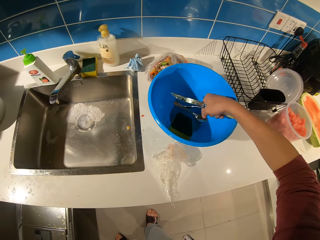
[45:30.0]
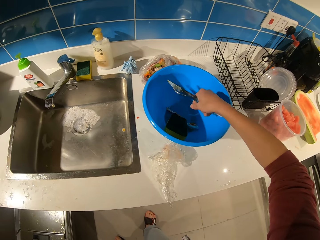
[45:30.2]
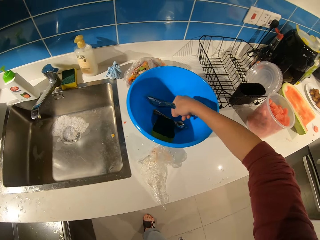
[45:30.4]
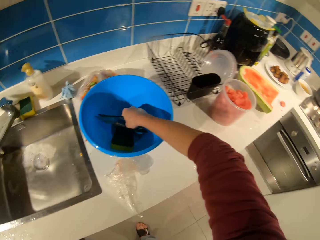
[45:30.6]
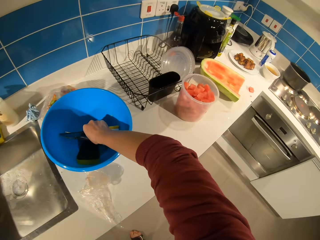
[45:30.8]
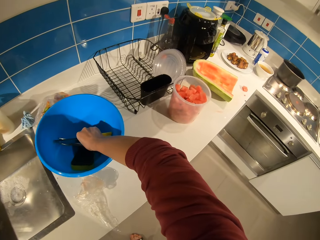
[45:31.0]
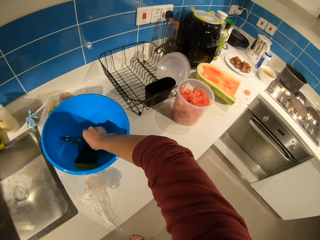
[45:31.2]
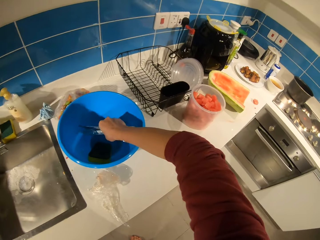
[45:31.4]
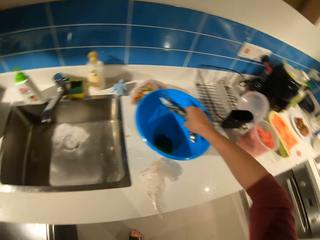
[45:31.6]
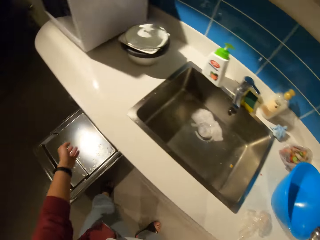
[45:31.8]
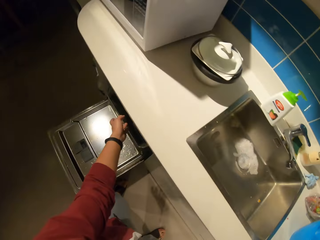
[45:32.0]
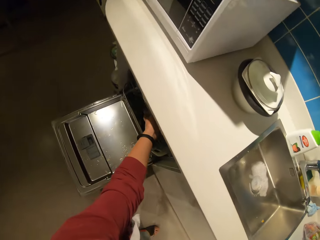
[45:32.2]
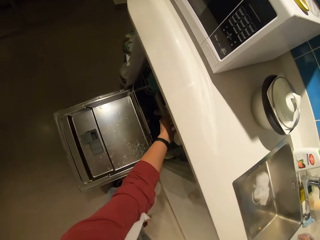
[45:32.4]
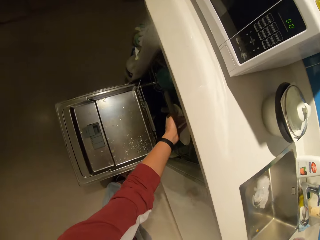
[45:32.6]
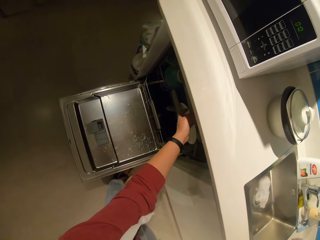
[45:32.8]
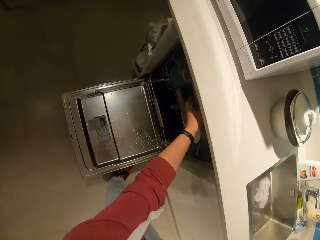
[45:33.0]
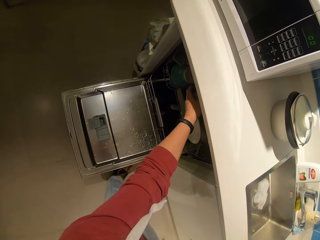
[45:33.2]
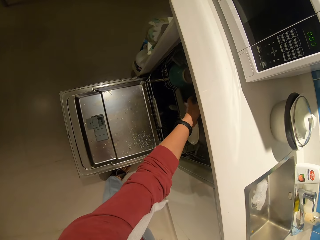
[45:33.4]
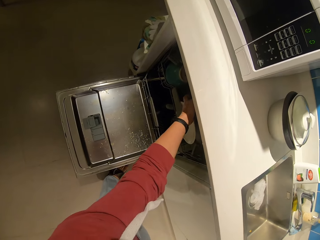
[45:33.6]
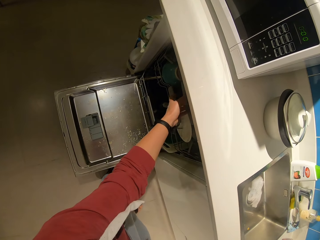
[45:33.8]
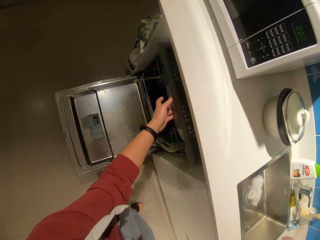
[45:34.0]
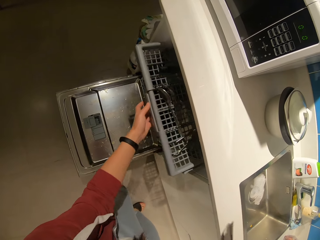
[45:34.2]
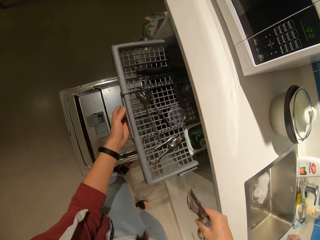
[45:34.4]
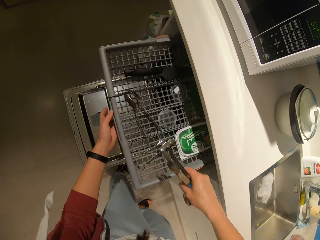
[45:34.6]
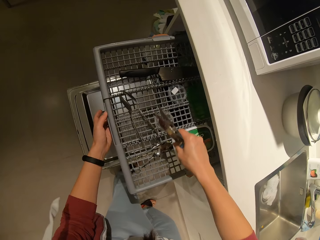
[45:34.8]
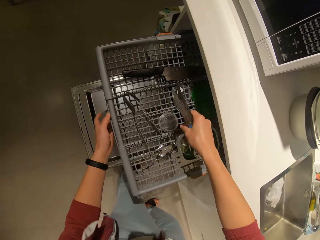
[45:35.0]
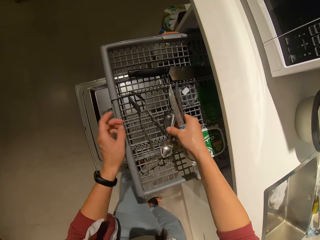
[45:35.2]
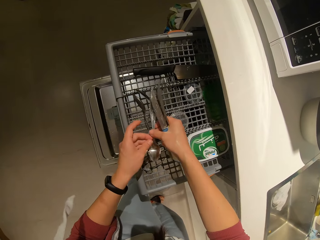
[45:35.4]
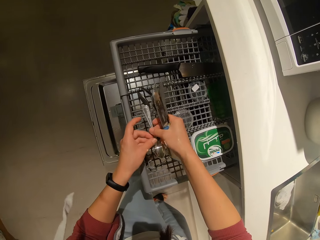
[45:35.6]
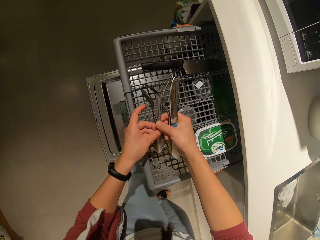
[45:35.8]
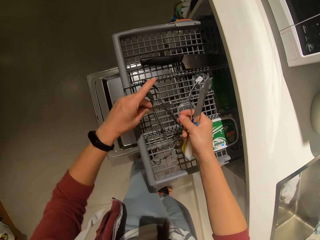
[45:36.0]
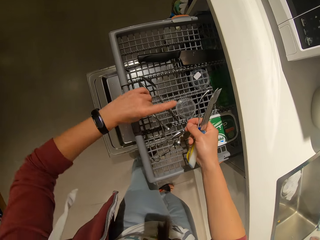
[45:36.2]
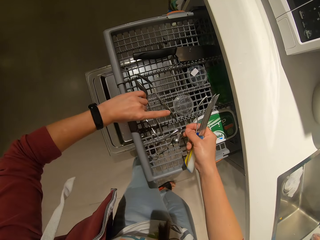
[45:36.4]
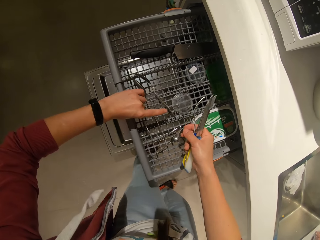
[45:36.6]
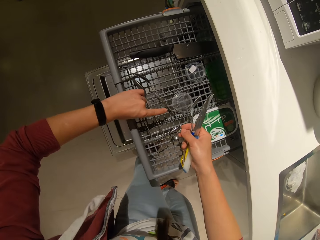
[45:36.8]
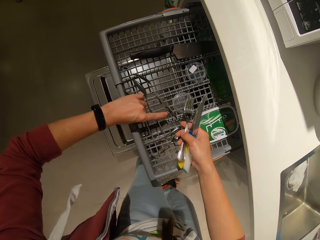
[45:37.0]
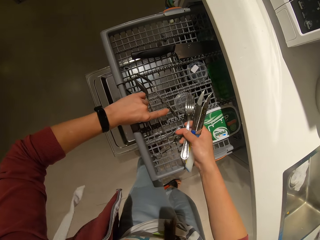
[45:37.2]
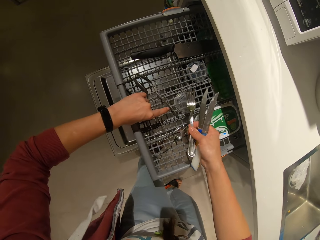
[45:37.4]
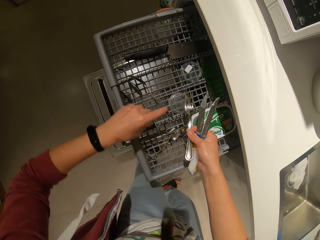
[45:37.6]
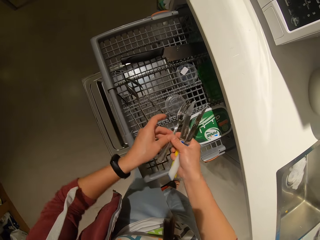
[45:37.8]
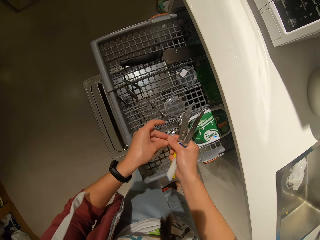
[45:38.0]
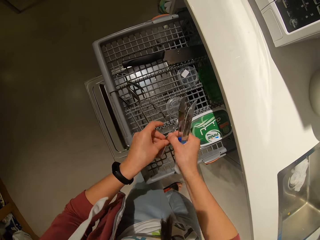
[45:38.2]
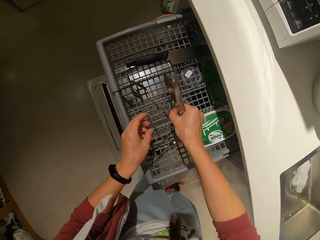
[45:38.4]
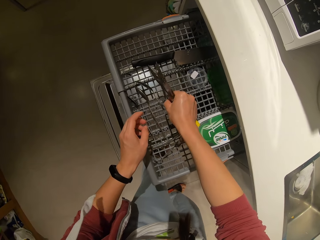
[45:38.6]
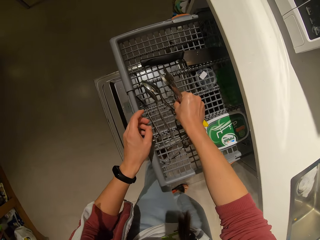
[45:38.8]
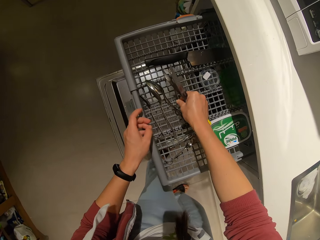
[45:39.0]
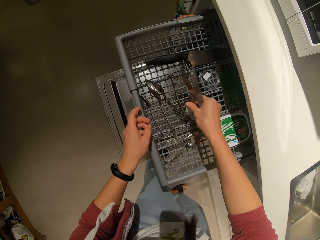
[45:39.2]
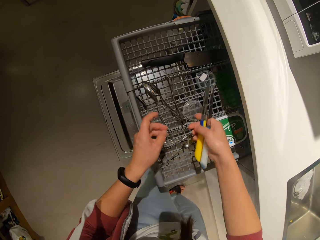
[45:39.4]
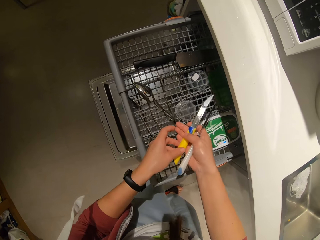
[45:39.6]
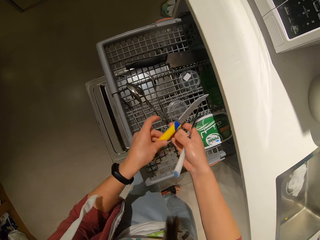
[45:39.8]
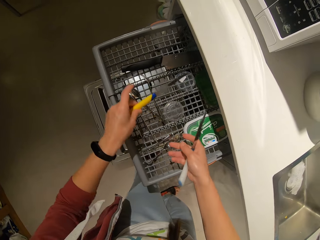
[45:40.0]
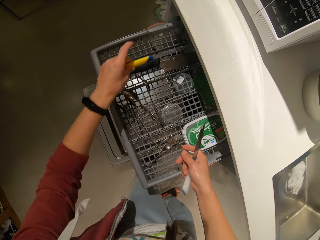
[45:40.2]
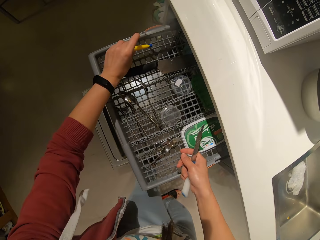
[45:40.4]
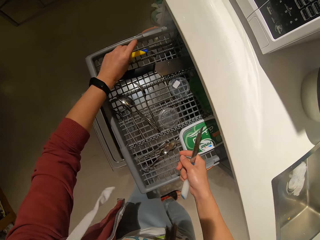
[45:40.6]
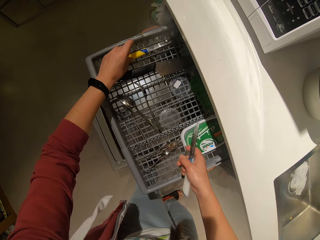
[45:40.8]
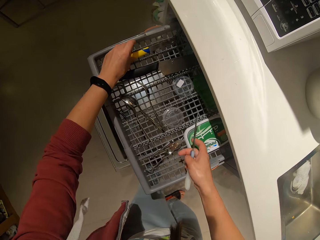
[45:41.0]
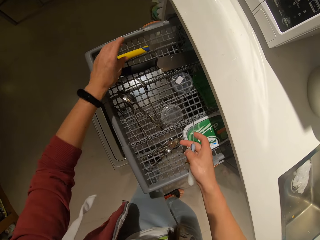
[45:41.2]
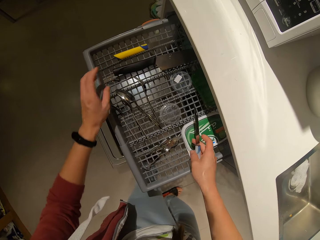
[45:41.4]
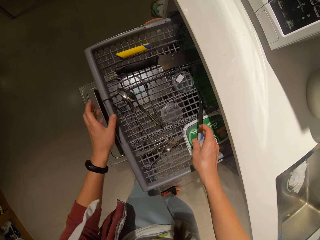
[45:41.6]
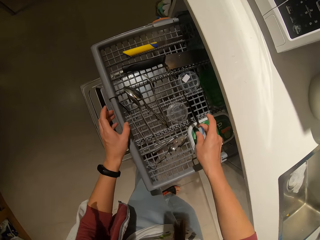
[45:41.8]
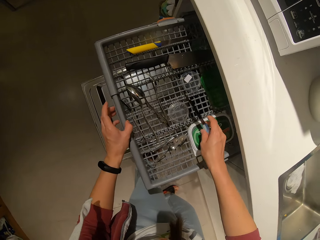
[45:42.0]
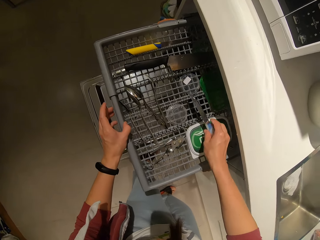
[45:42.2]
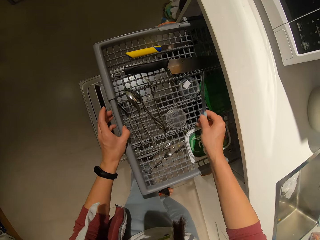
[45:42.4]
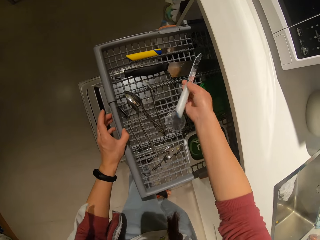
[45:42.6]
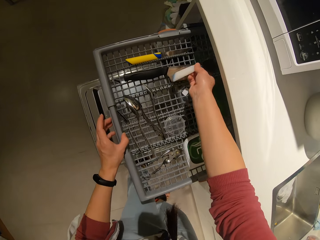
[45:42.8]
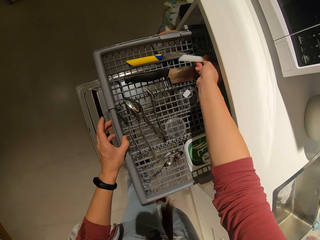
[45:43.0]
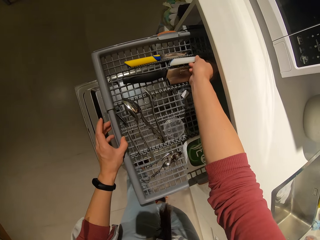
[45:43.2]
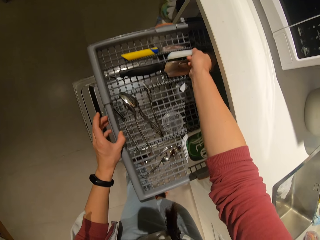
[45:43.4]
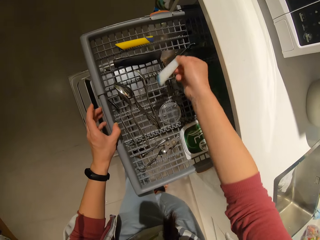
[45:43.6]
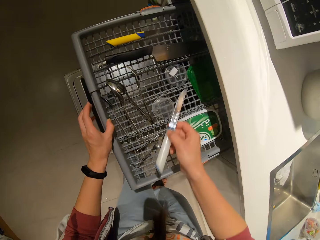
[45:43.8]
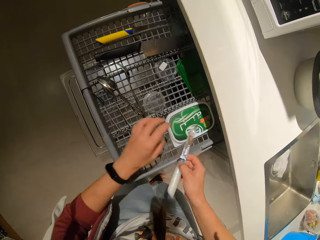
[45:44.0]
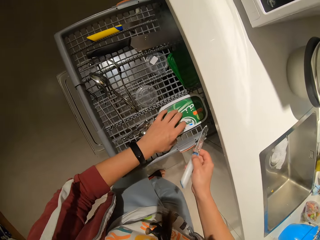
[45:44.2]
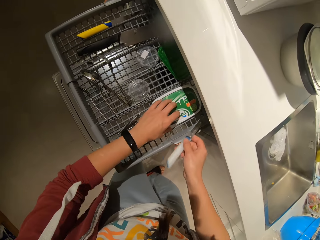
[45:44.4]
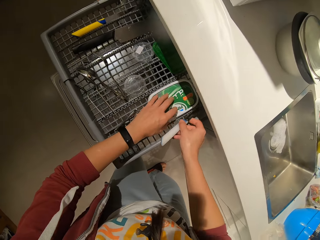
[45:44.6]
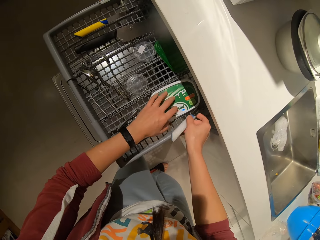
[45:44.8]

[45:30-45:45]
The camera wearer opens the drawer. They pull out the rack from the dishwasher. They drop the cutleries on the rack. They put the knife in the drawer.

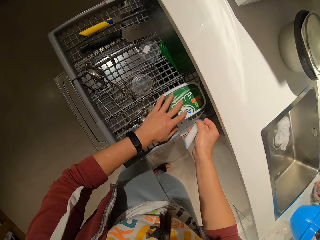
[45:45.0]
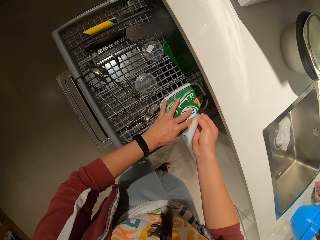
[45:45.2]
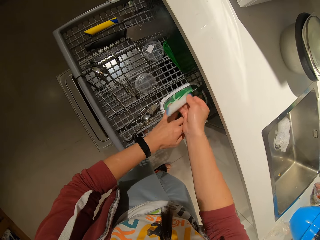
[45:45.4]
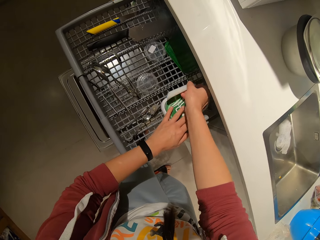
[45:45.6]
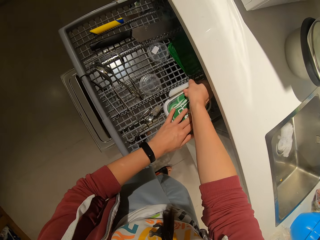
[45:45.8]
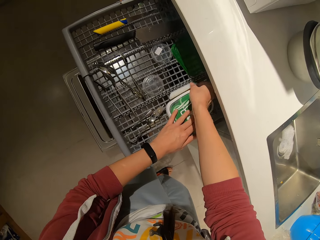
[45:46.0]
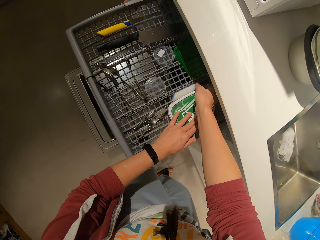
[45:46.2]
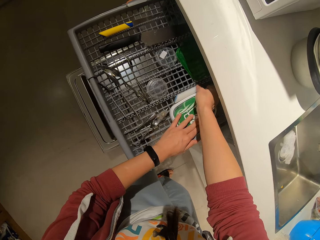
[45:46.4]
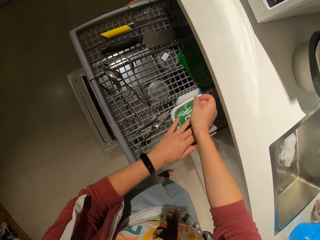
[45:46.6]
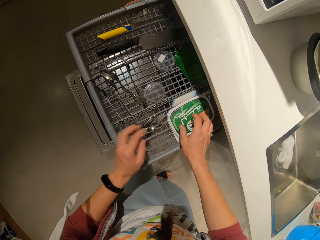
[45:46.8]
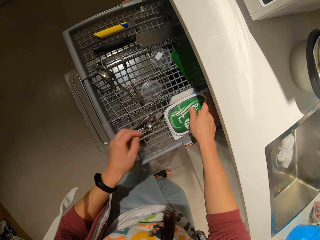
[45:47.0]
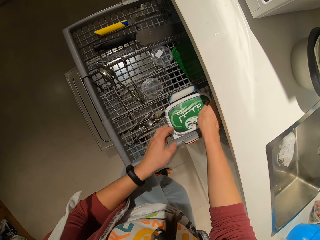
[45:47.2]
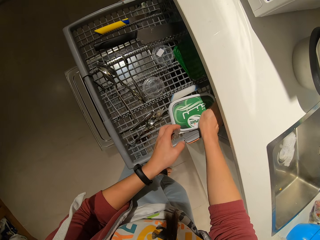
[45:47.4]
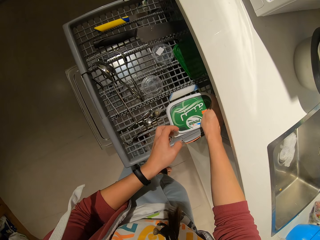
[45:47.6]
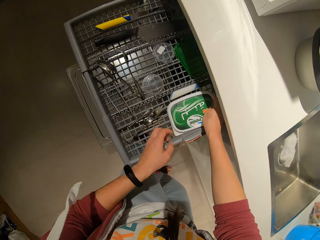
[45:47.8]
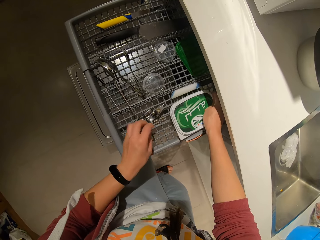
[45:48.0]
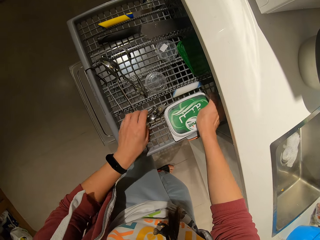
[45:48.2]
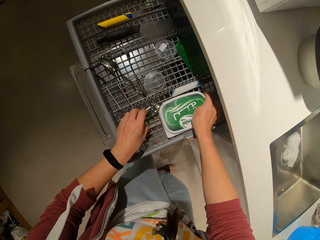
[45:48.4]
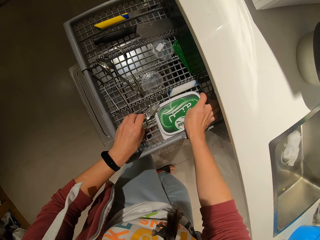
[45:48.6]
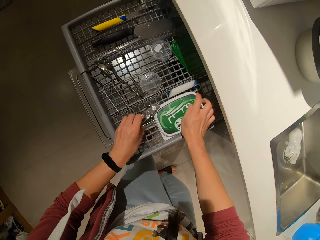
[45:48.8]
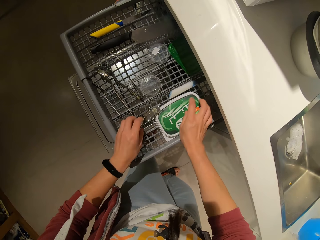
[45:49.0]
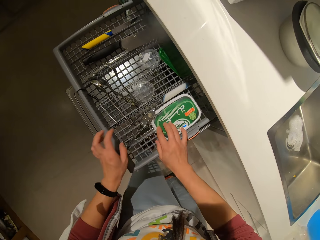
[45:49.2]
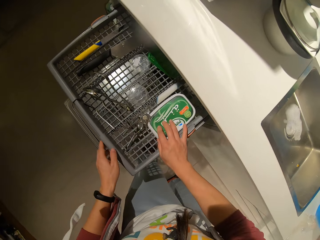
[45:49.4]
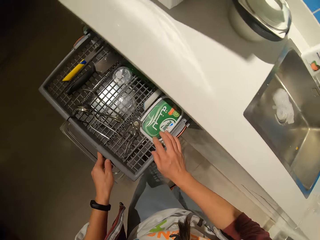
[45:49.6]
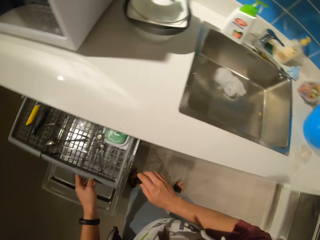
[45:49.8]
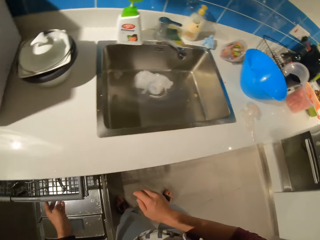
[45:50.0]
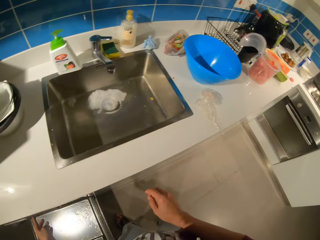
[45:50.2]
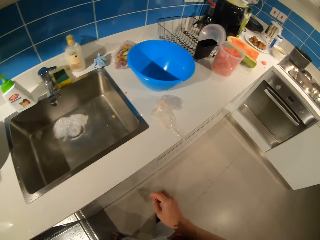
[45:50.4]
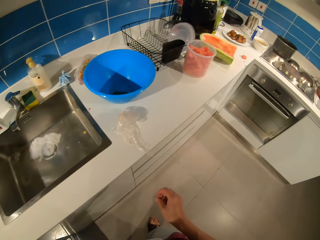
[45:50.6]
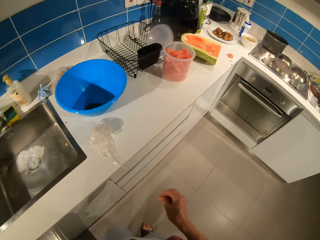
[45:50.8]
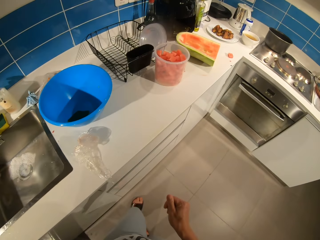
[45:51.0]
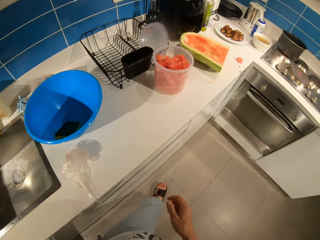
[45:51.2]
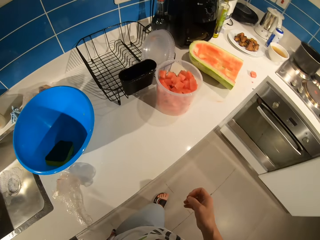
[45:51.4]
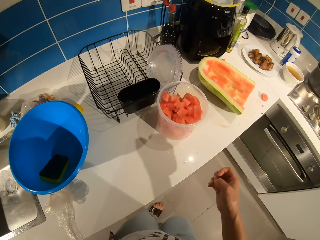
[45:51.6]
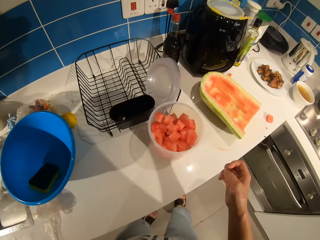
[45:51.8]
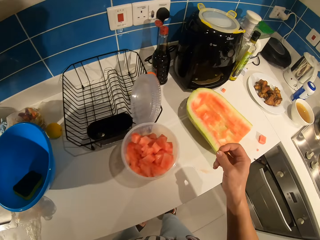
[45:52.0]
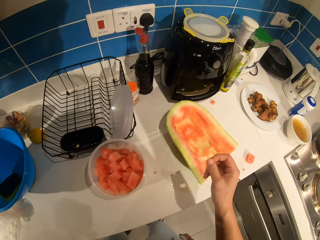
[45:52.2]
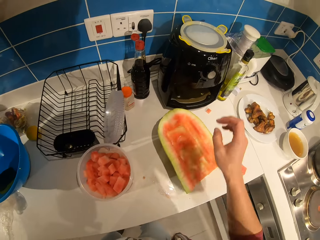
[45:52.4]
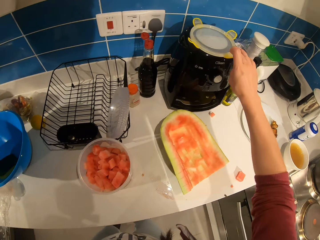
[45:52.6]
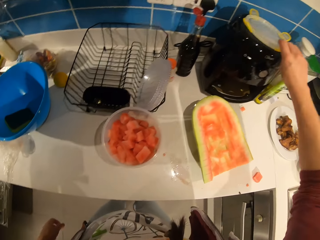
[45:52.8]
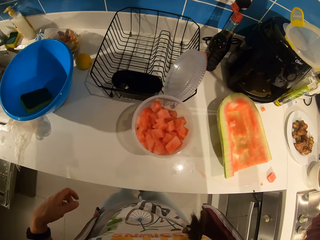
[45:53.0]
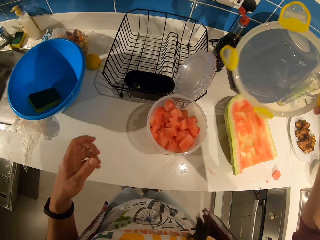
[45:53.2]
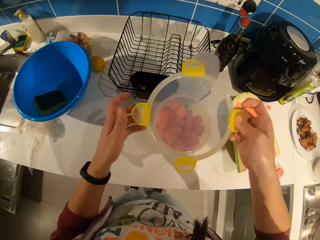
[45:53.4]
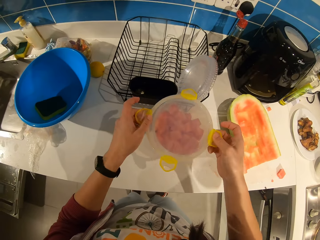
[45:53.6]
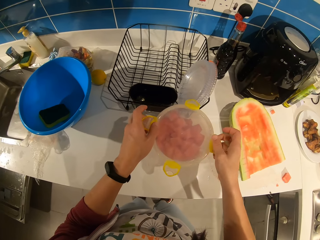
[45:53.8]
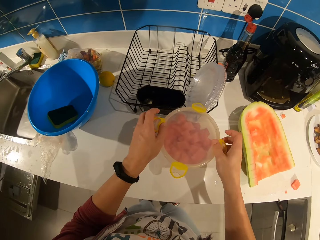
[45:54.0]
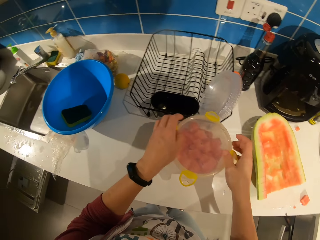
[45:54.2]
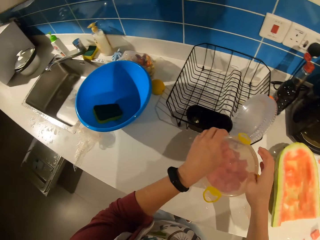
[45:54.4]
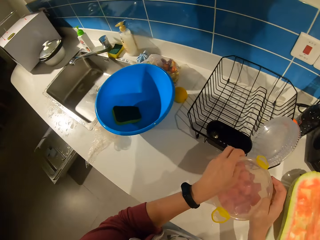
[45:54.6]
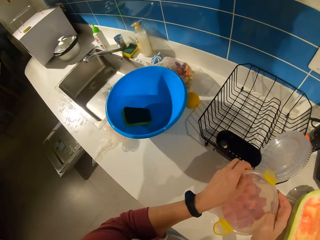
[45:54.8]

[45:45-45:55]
The camera wearer adjusts a plate on the rack. They touch the tin. They close the drawer. They push back the rack inside the dishwasher. They walk in the room. They take a container lid. They cover the bowl with watermelon with its cover.
